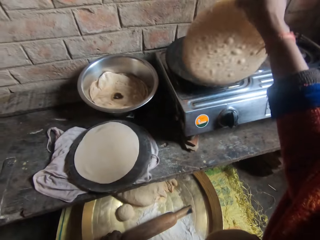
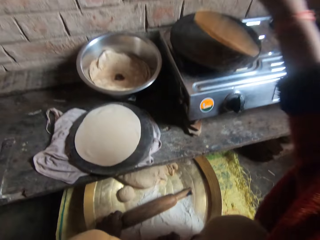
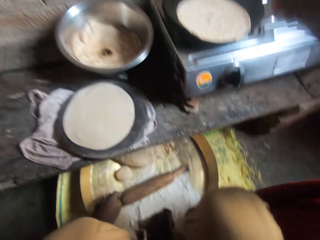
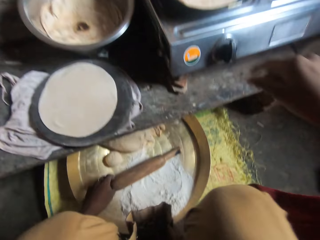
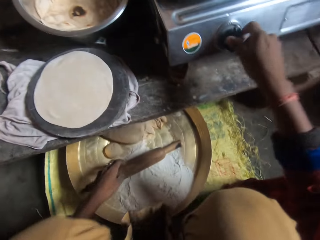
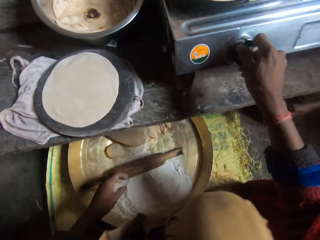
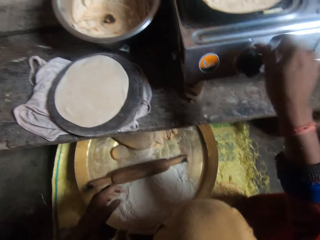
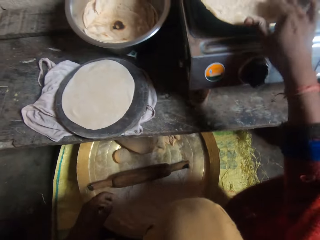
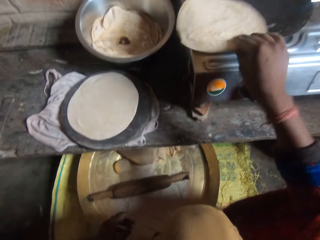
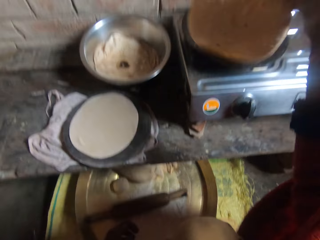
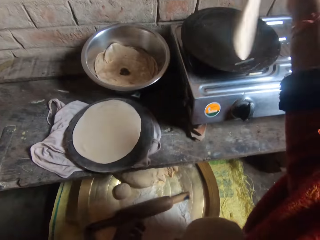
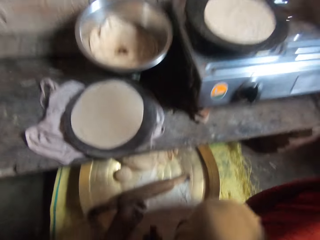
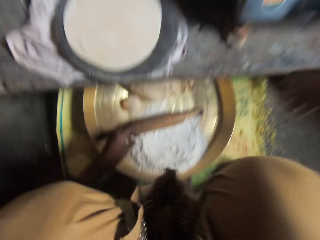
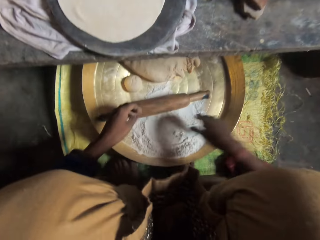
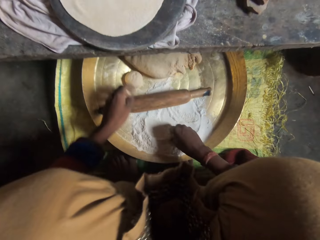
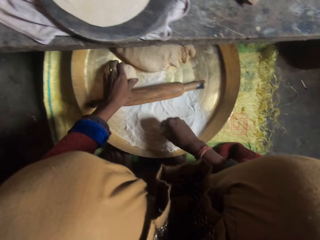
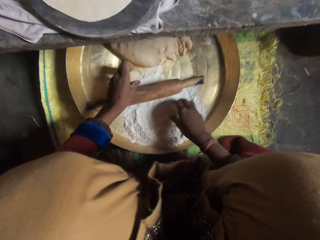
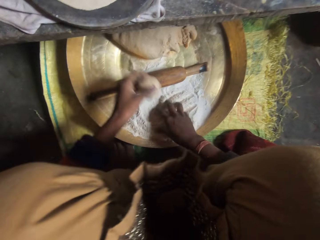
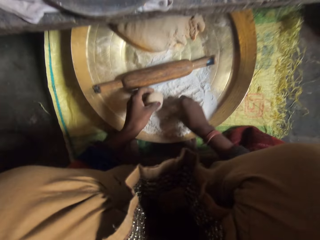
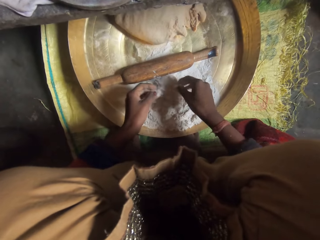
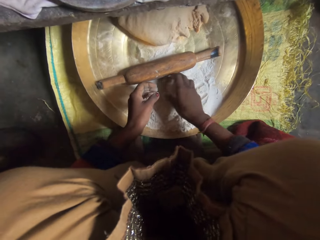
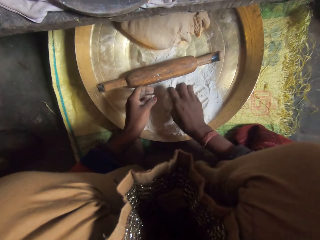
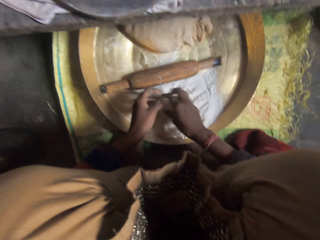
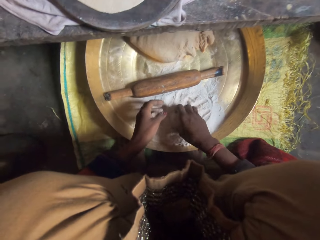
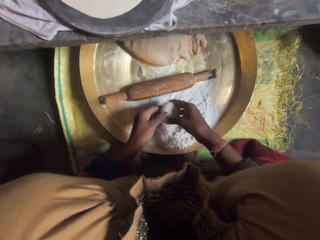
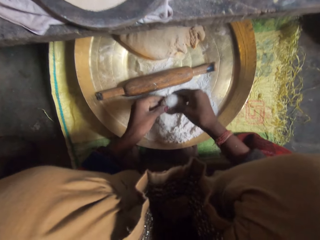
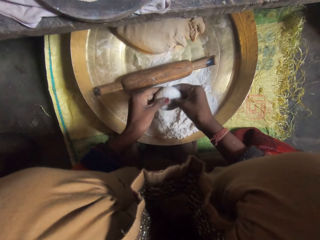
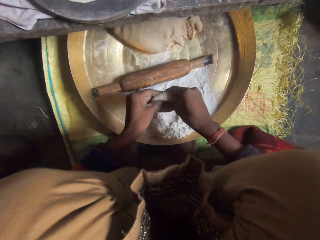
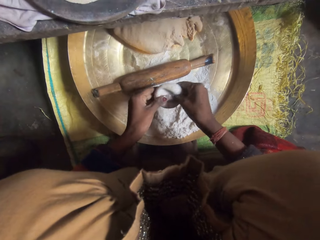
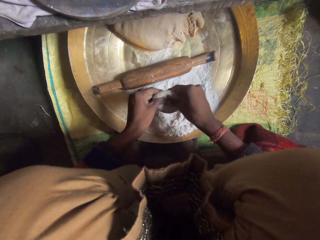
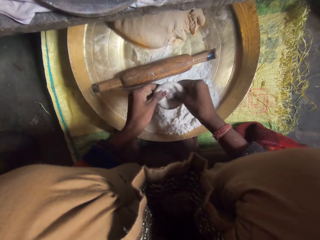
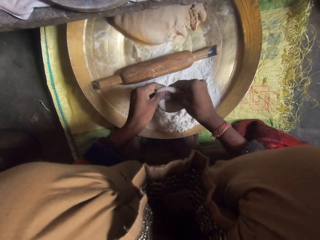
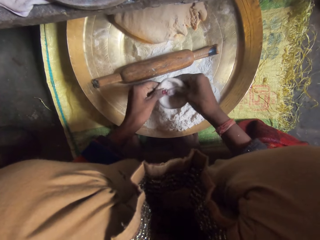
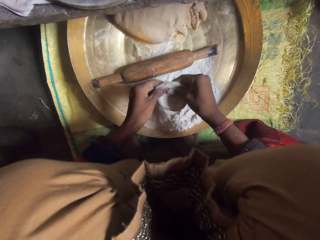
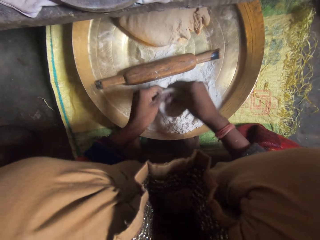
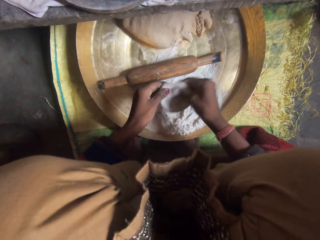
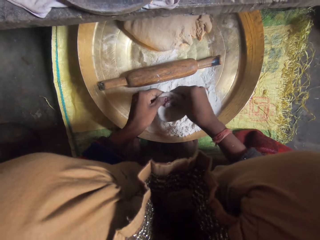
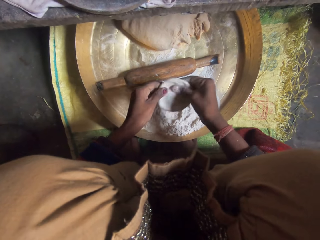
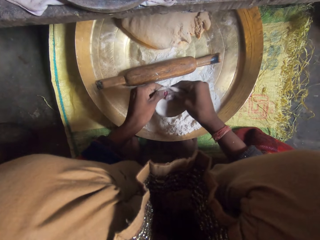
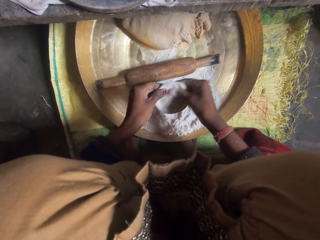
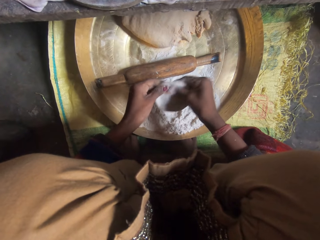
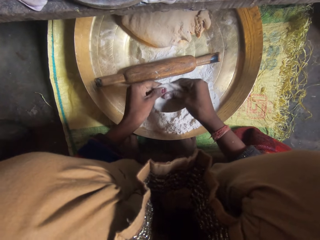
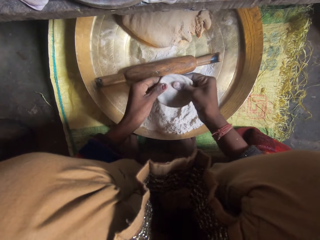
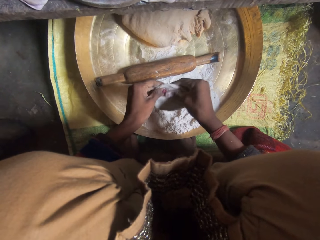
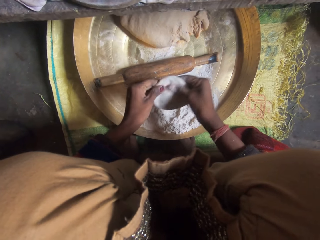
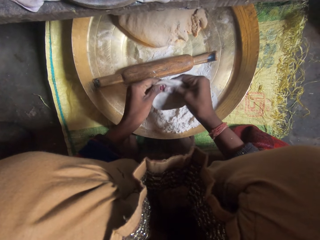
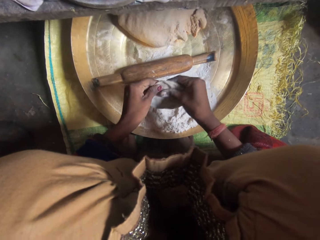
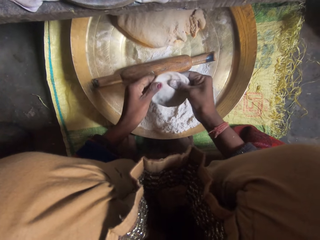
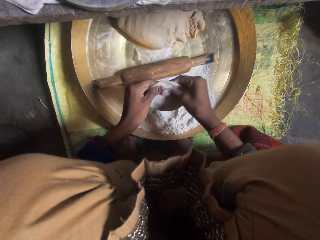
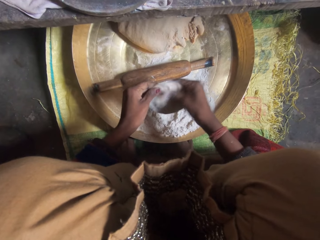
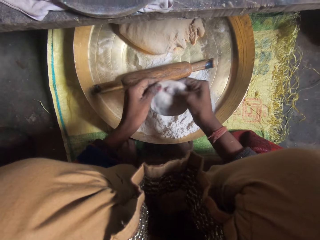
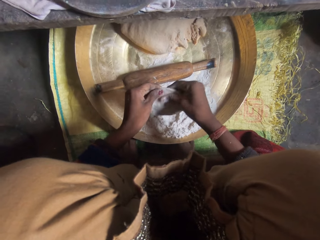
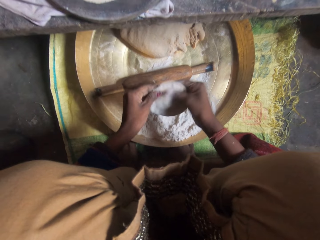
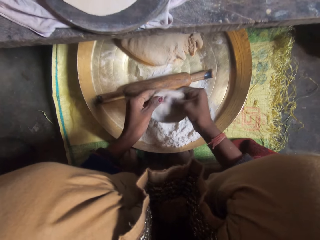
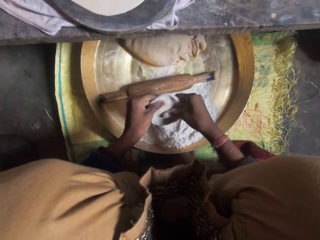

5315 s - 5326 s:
The camera wearer adjusts the dough in the pan. She molds the dough with flour with her hands. She holds the dough.

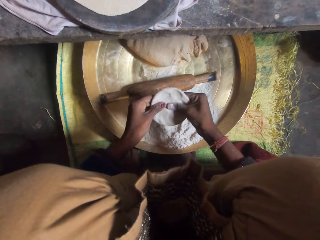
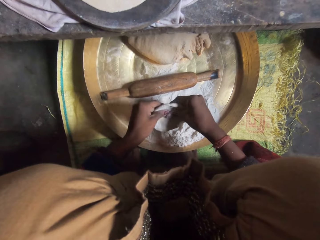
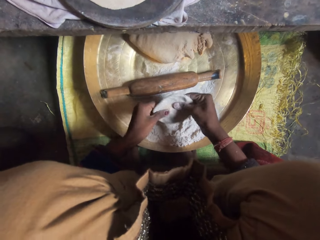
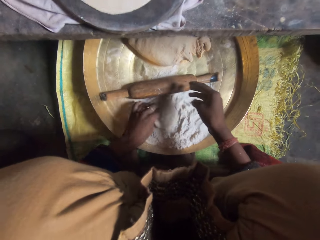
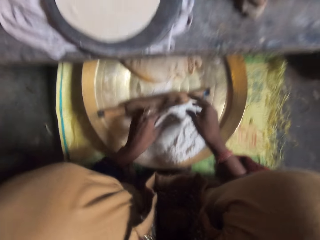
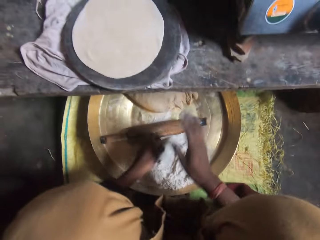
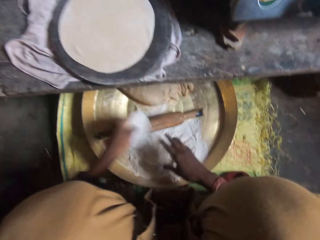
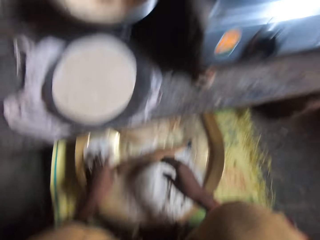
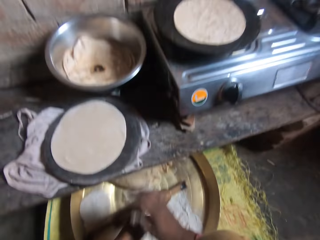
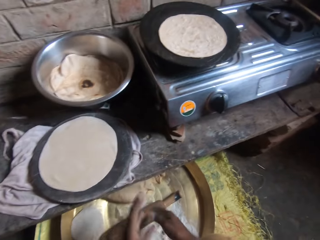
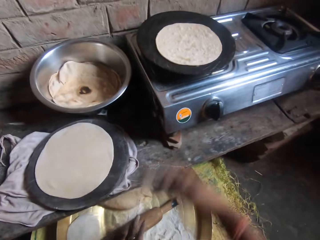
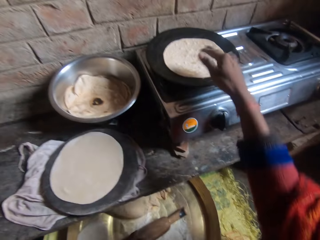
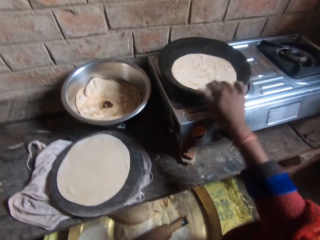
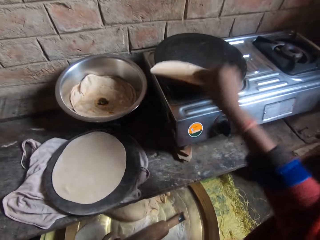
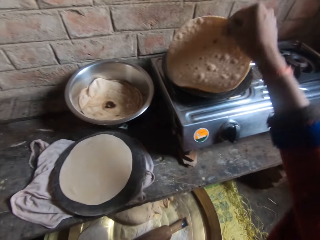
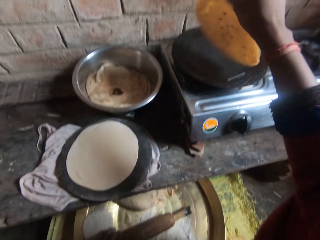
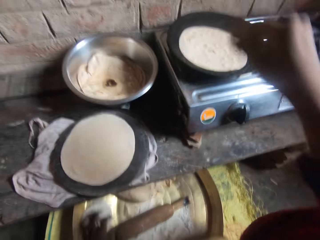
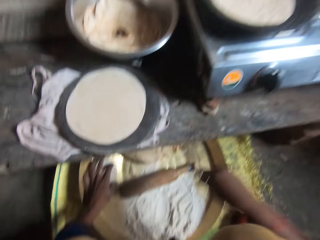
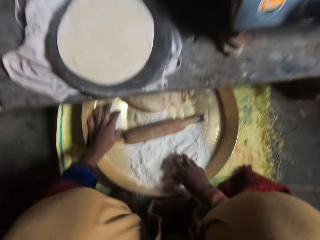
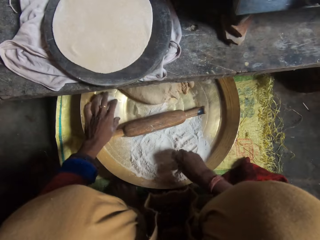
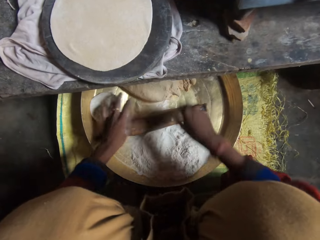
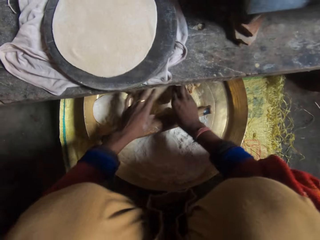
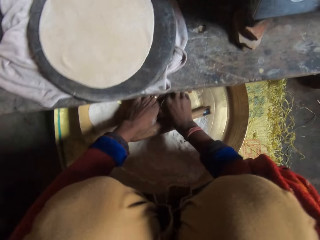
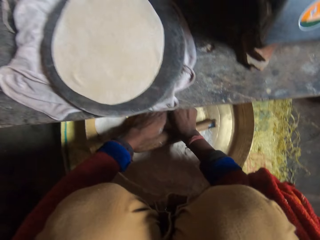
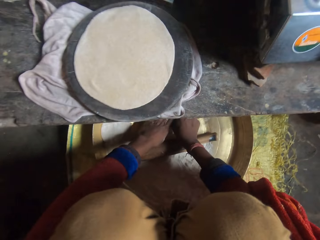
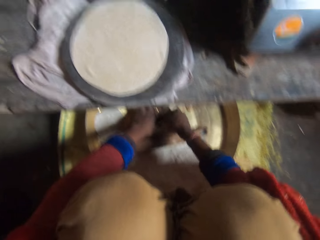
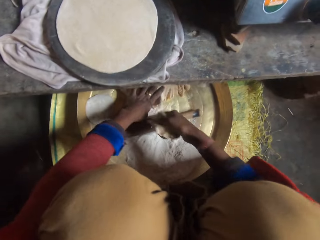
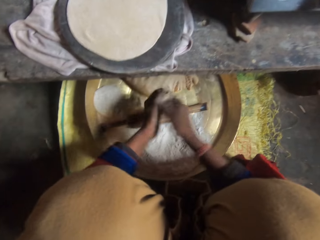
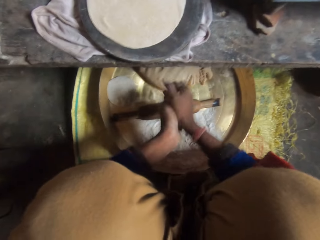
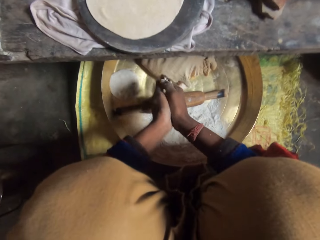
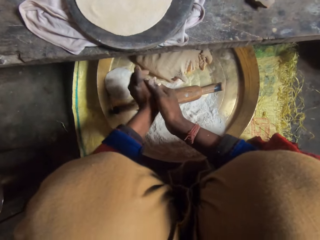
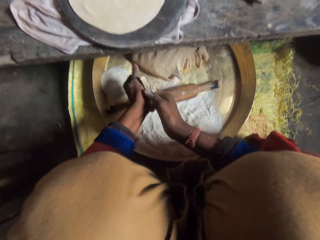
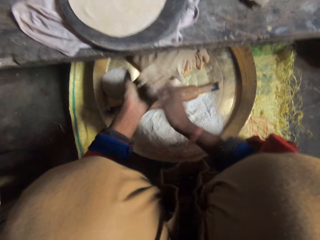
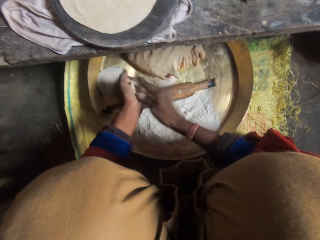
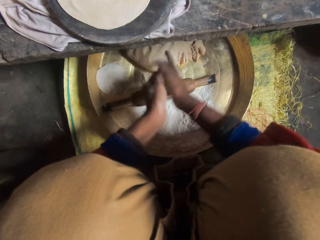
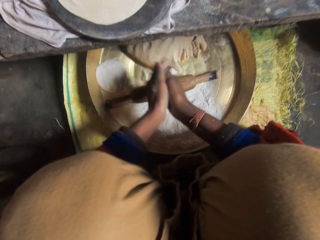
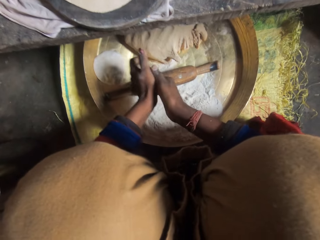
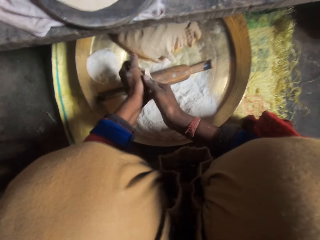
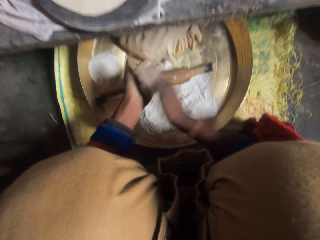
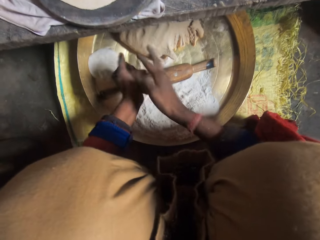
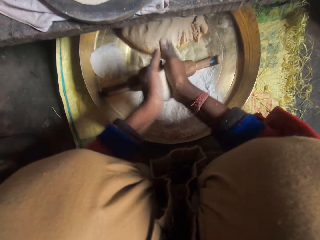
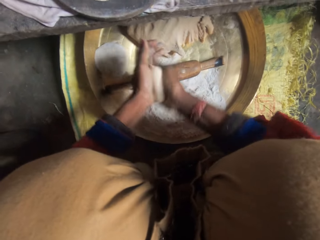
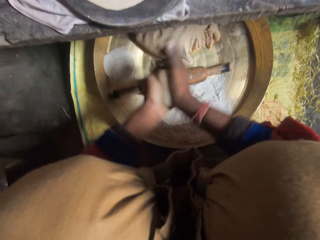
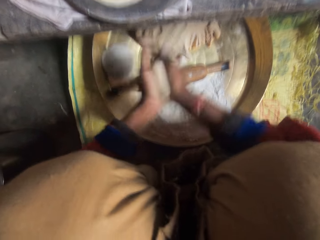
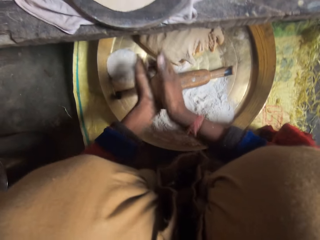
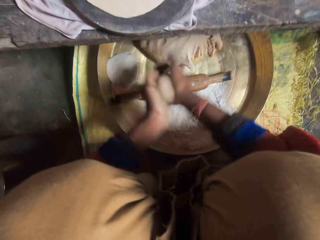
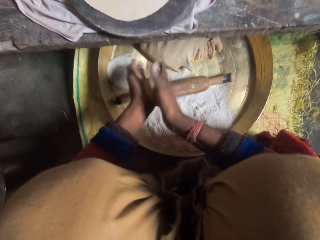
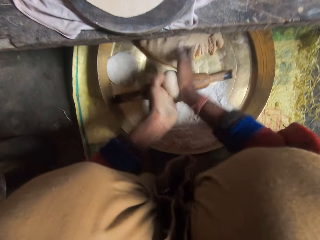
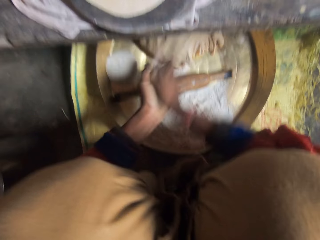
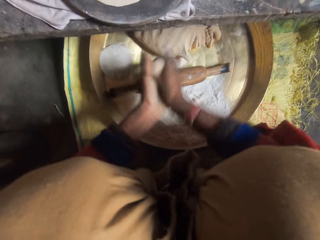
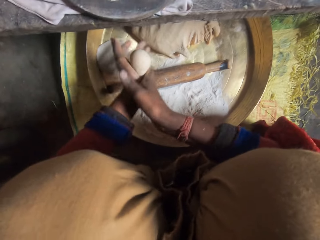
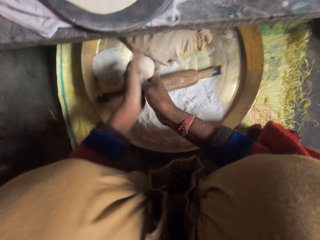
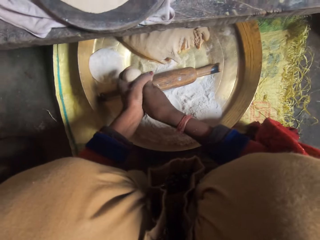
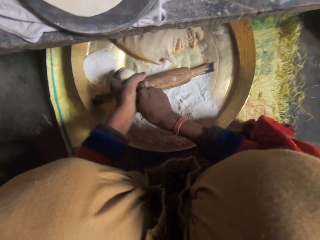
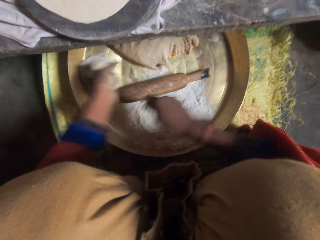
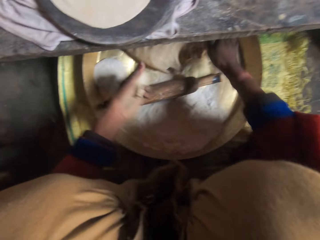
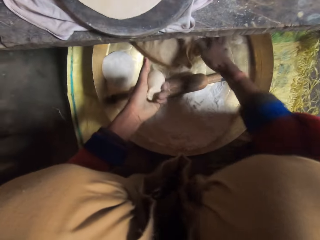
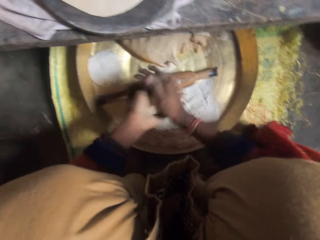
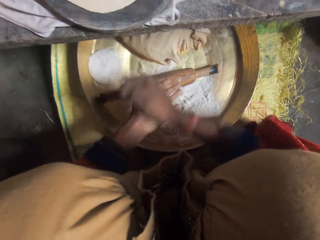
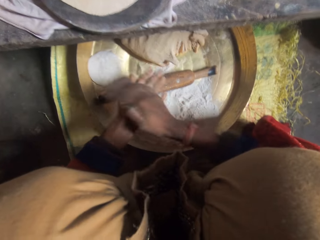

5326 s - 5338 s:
The camera wearer adjusts the dough in the pan. She molds the dough with flour with her hands.
